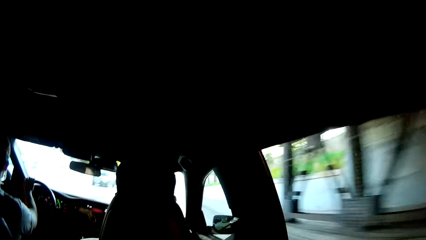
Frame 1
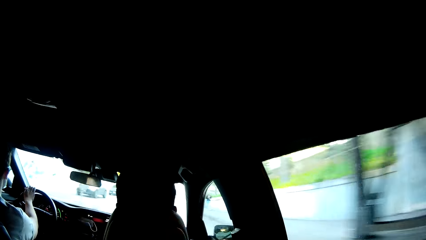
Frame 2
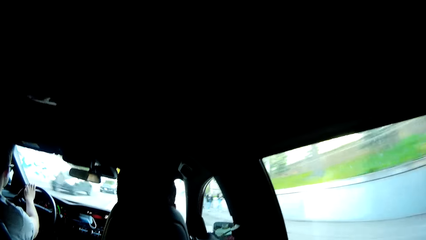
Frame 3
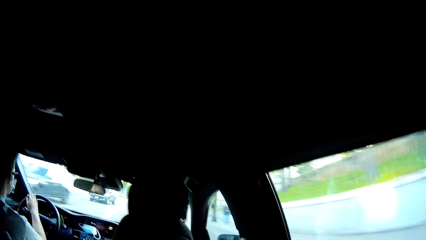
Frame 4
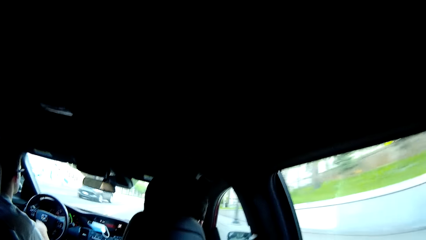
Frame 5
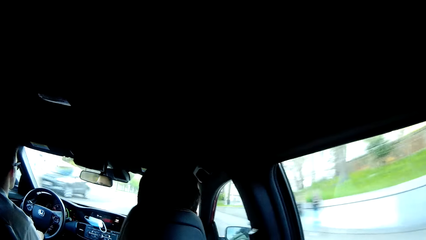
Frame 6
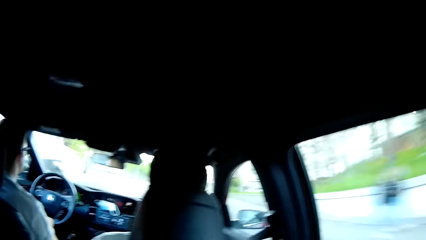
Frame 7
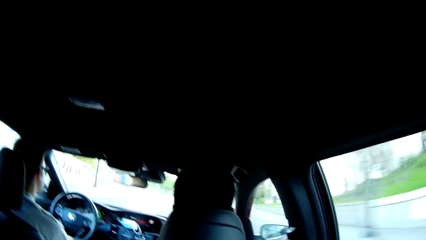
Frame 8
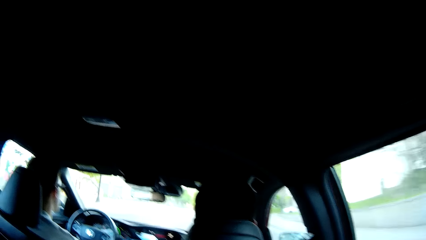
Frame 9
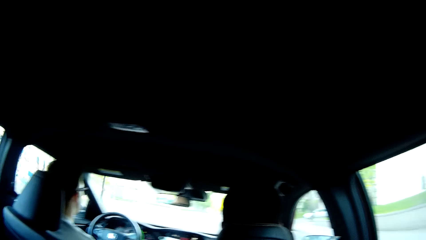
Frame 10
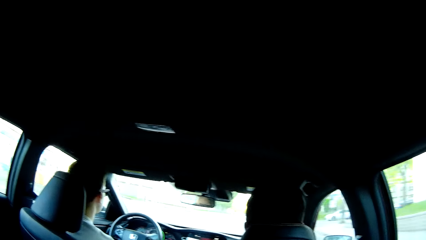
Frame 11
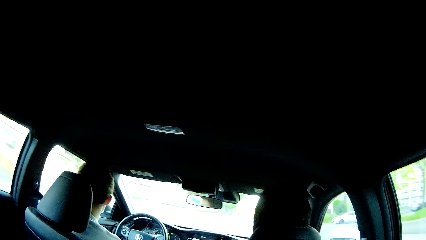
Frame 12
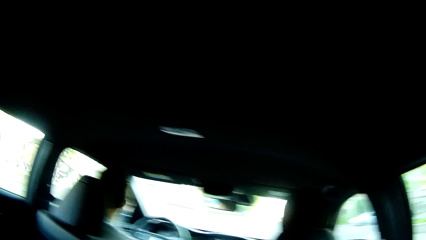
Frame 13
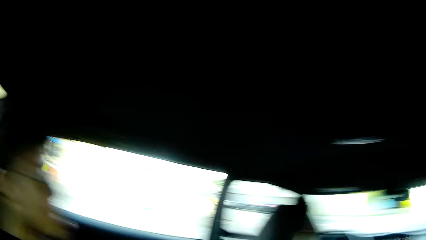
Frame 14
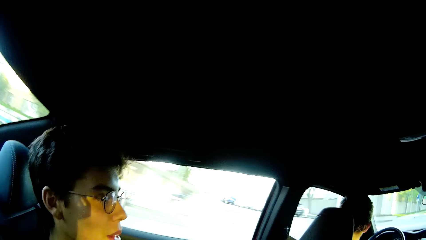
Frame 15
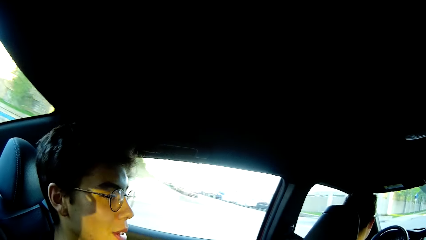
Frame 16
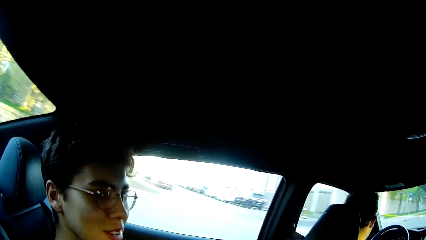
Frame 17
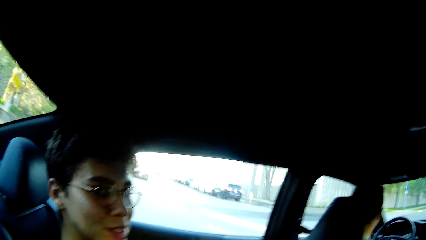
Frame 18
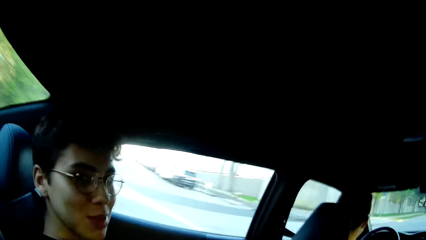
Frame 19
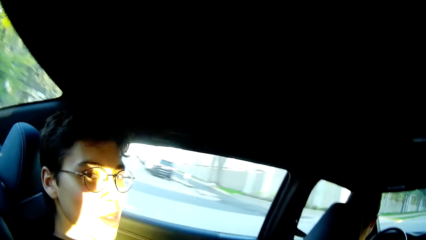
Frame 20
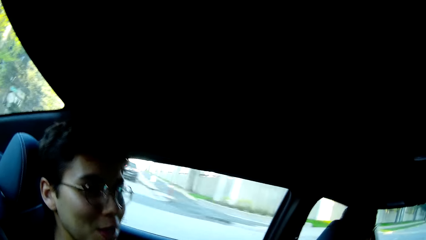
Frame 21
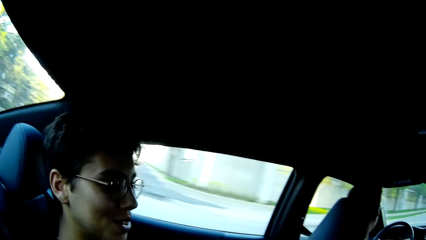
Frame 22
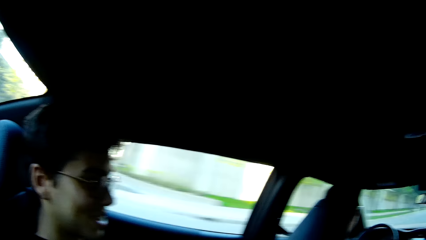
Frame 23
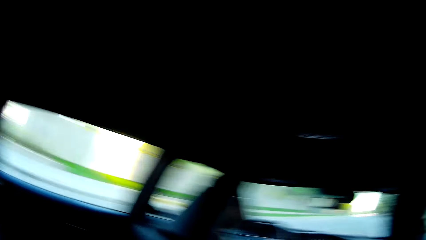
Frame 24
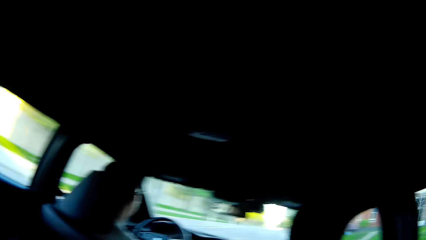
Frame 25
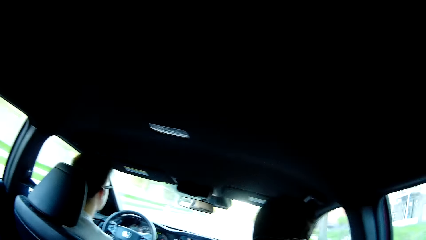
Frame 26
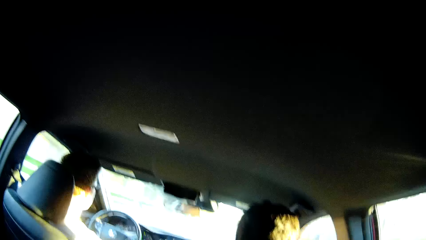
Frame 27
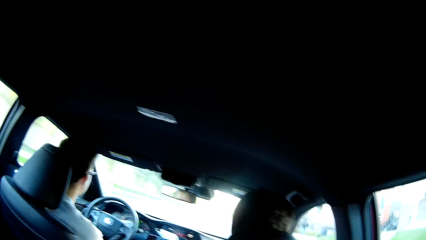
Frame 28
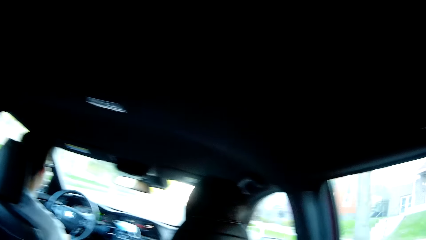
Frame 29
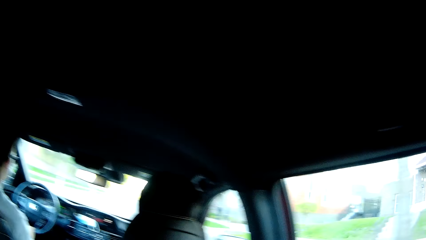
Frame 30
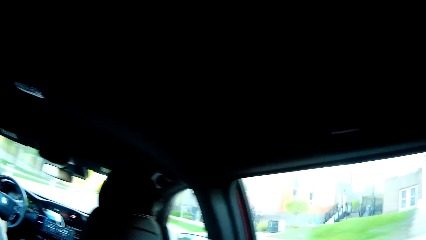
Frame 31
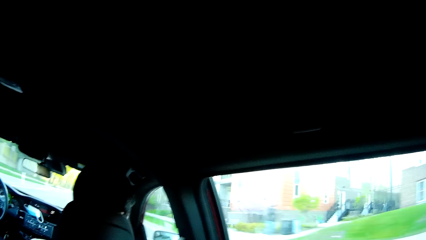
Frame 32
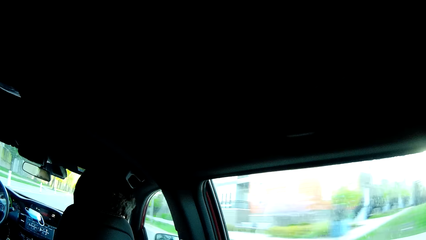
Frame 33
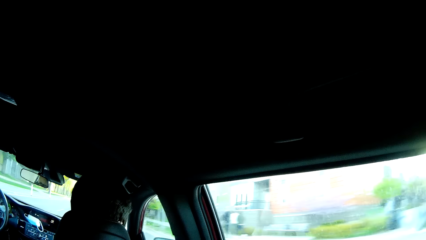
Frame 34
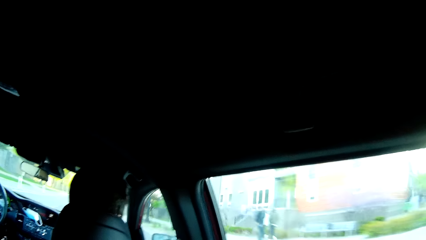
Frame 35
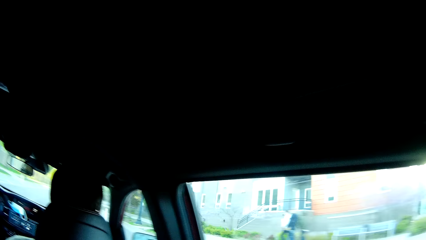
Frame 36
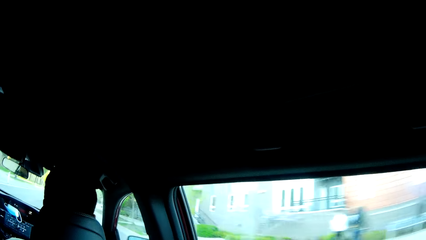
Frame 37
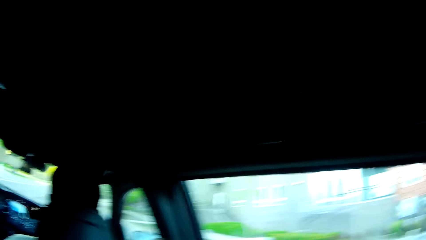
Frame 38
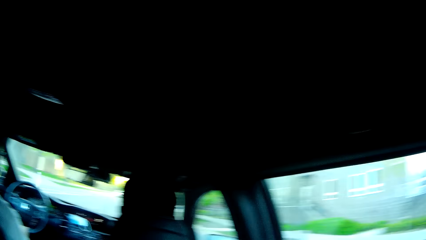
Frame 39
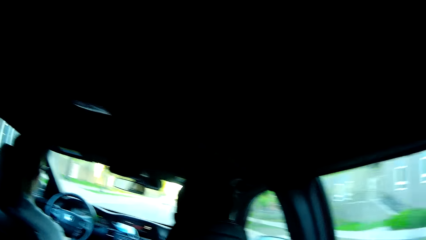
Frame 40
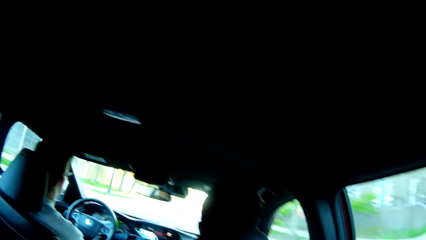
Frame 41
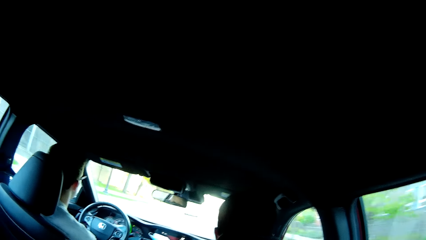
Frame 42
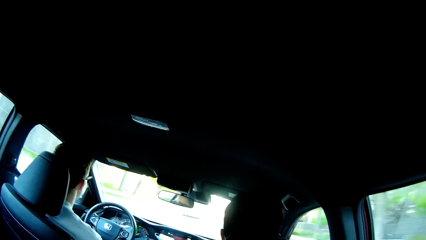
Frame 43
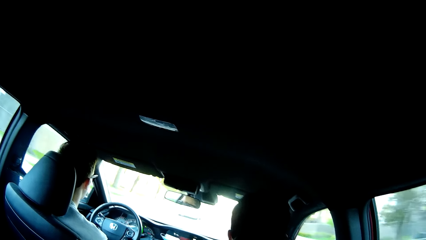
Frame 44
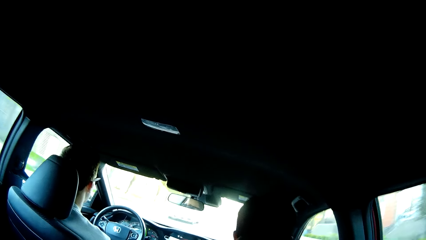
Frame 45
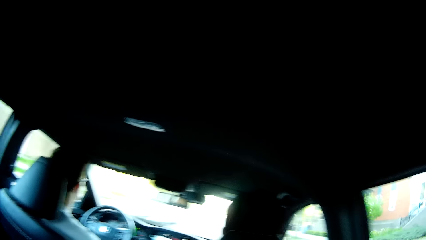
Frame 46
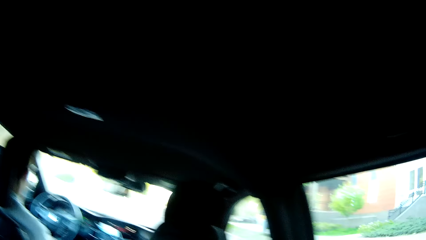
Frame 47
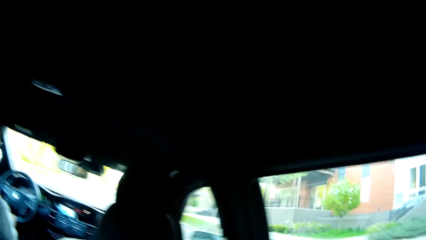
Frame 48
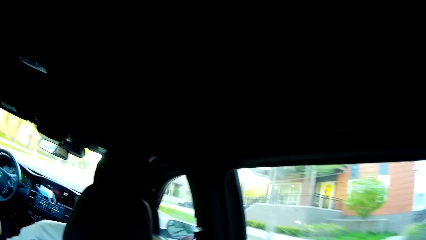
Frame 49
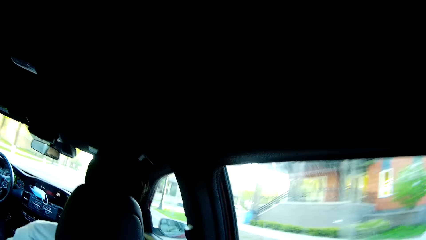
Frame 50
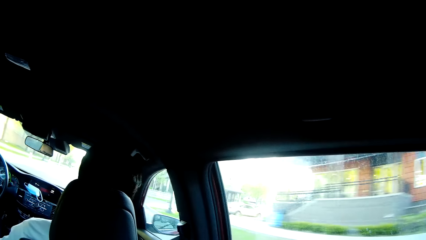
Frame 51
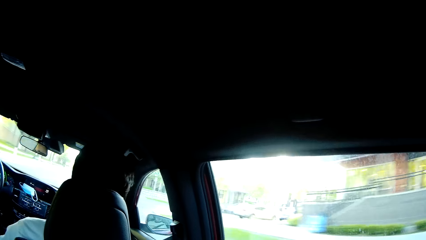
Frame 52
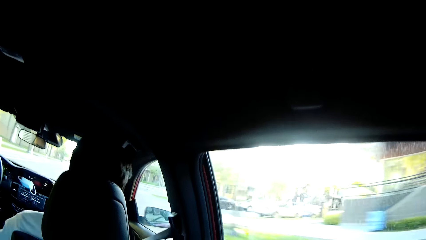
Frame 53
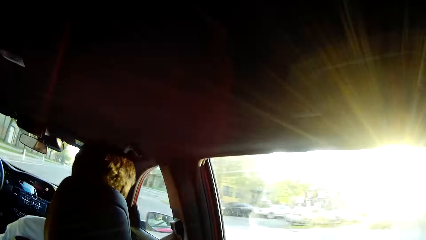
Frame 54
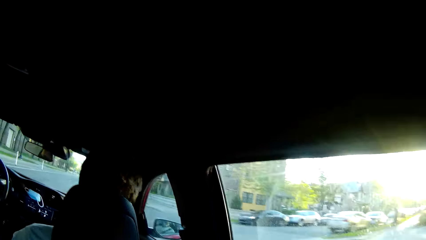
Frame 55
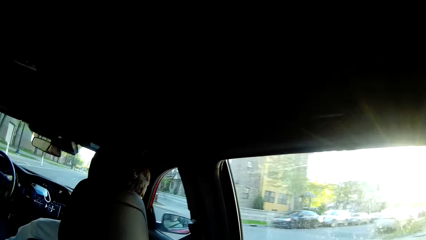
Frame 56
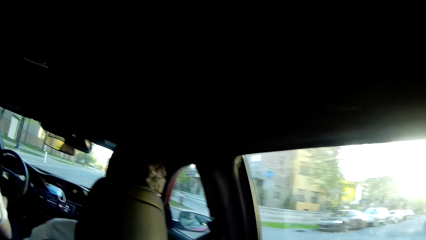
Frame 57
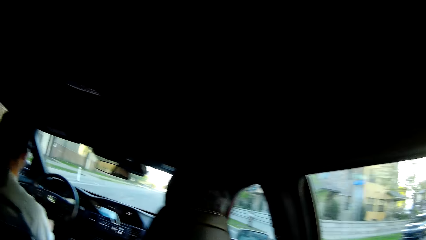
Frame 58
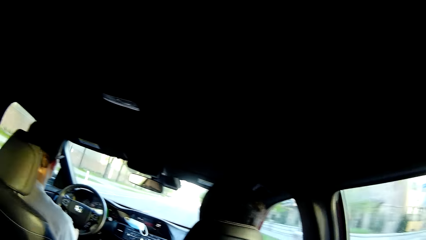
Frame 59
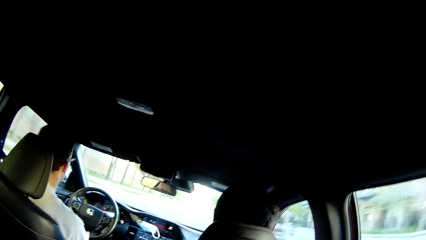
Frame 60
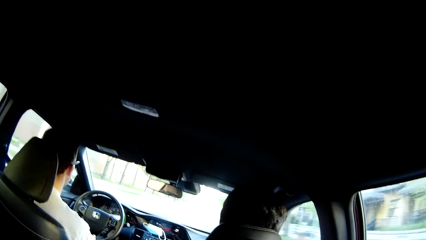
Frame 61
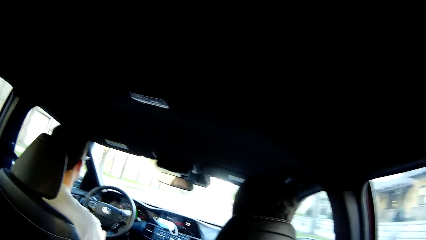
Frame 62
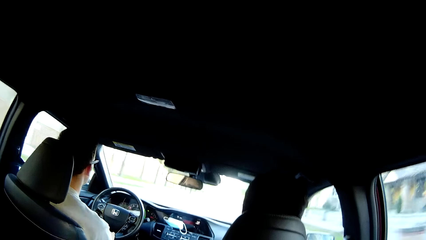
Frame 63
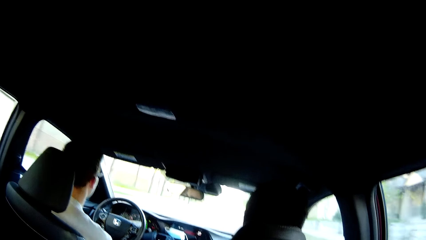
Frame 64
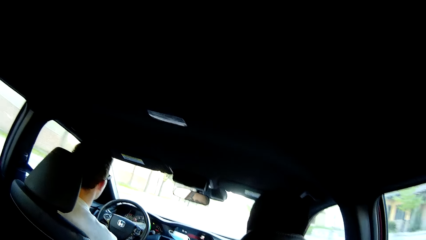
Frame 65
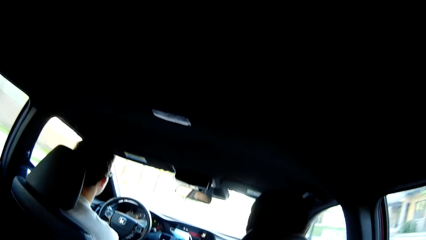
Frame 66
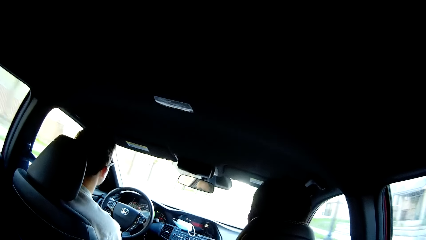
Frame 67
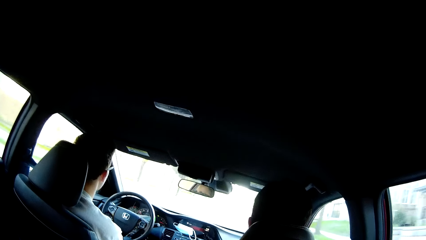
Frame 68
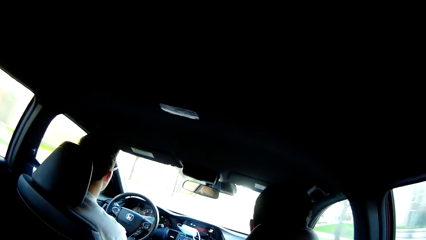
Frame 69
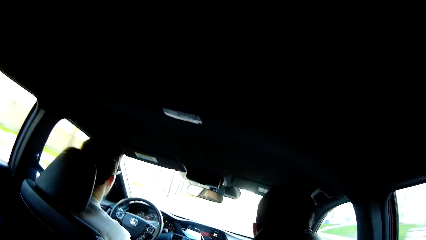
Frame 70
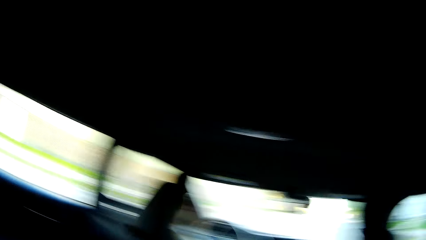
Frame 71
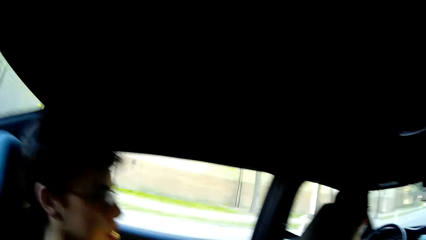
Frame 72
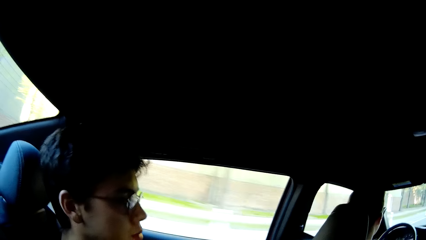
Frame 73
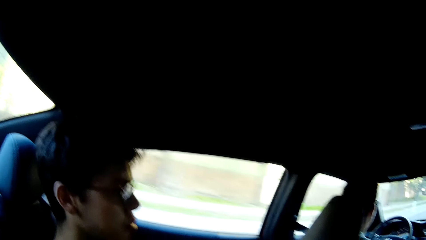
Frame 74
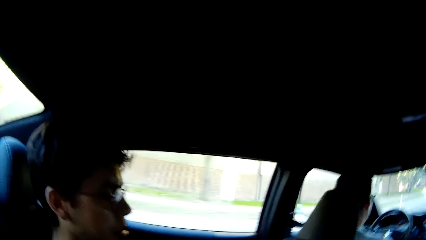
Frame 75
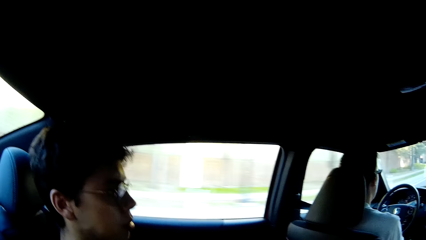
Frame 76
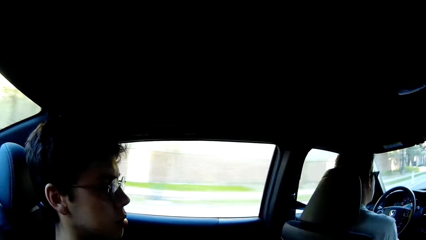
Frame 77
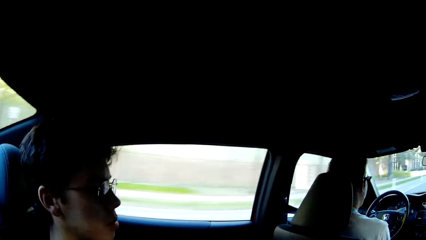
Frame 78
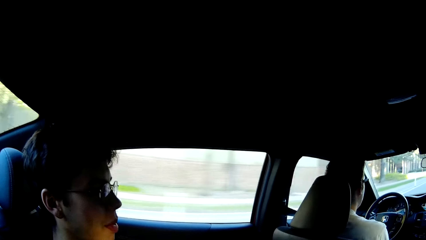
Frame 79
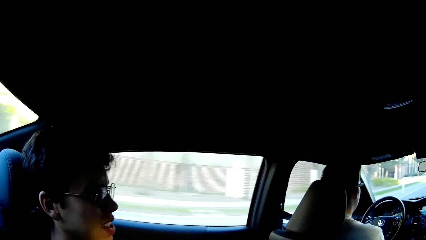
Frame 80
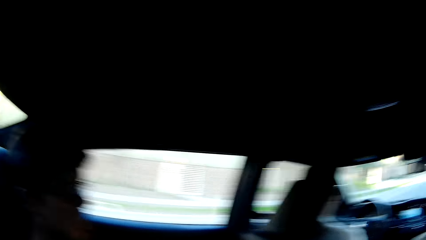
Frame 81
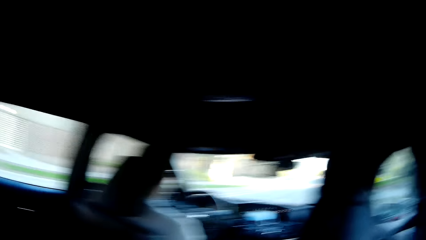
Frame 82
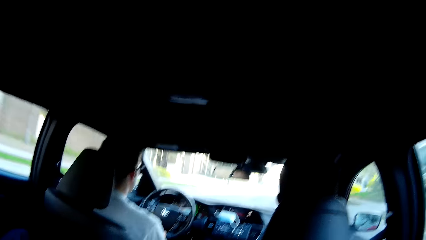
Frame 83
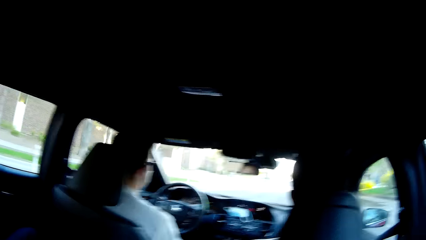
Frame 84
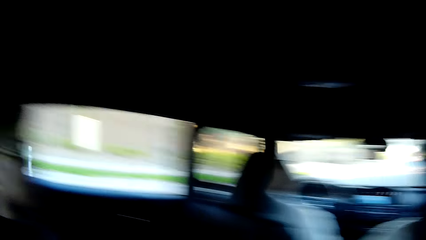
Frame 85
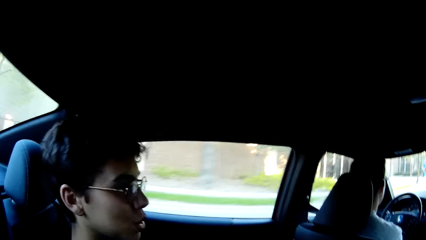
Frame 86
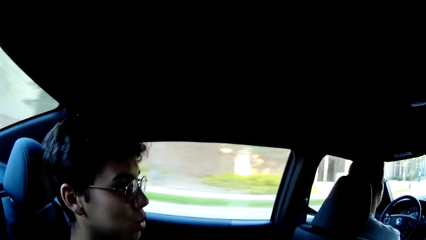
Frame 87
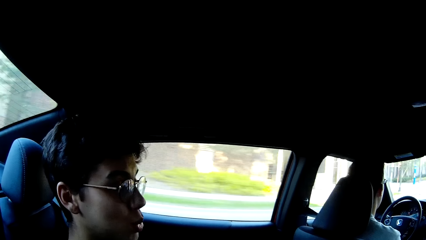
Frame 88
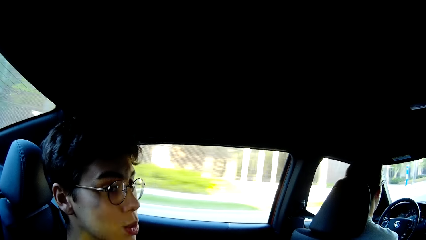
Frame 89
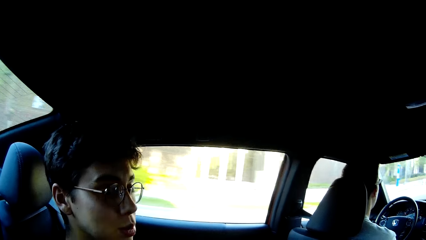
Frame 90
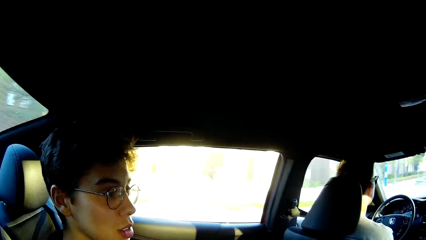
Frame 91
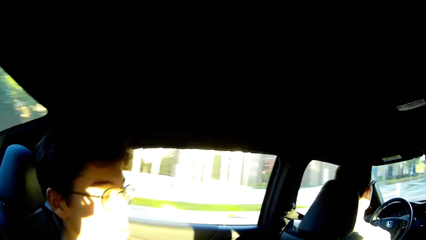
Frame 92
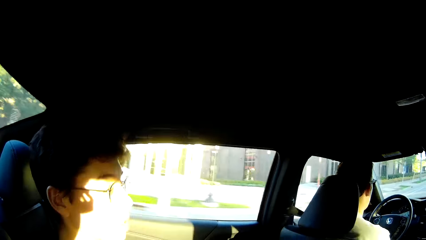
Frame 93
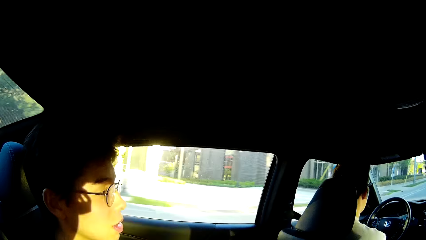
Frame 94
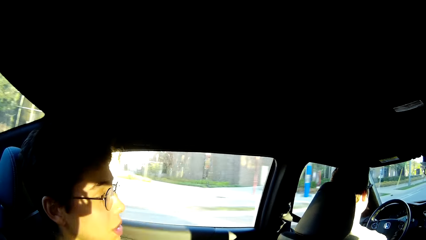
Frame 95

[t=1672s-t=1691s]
A black car drives past the camera wearer. A black car drives past the camera wearer again. The camera wearer converses with a man, another man and a third man. They converse with the first man.
